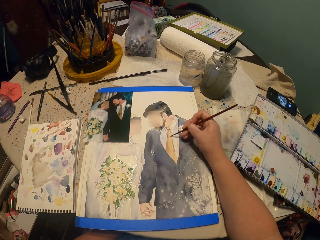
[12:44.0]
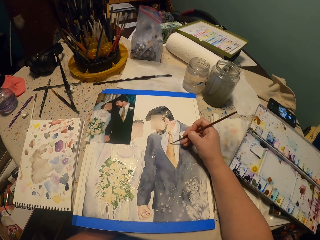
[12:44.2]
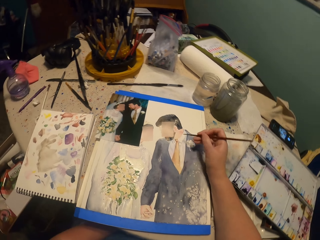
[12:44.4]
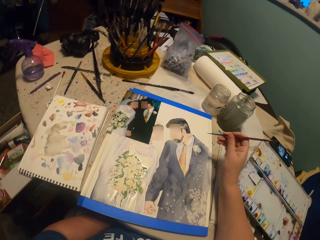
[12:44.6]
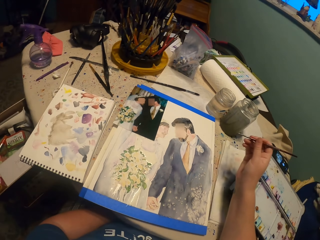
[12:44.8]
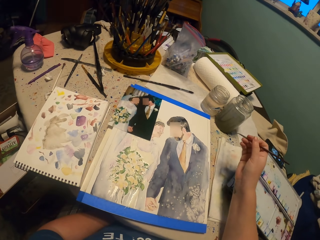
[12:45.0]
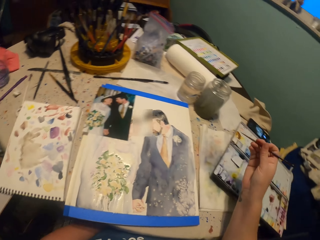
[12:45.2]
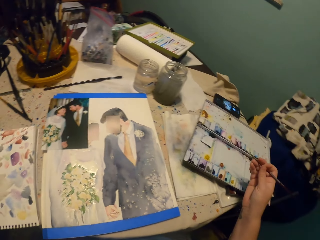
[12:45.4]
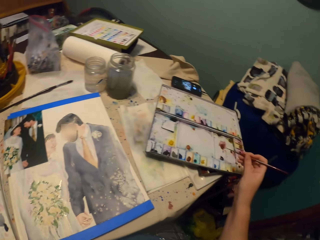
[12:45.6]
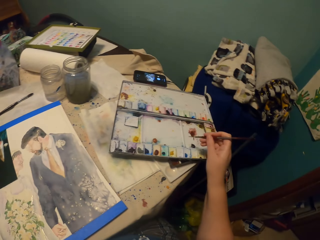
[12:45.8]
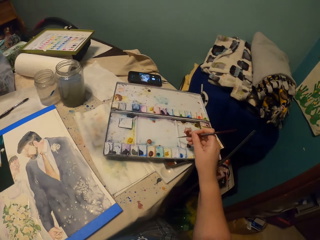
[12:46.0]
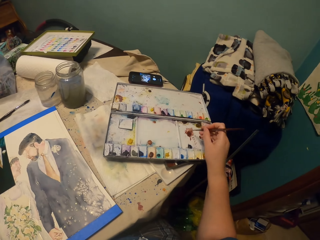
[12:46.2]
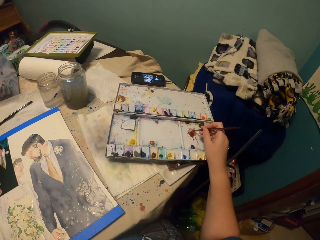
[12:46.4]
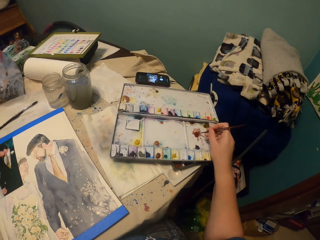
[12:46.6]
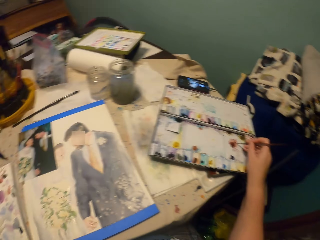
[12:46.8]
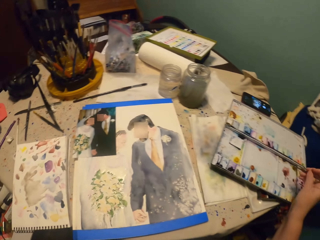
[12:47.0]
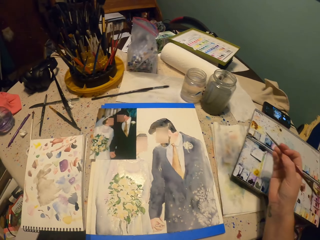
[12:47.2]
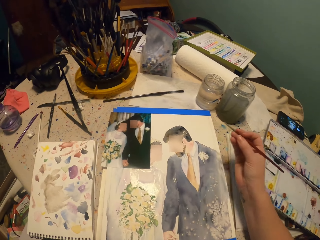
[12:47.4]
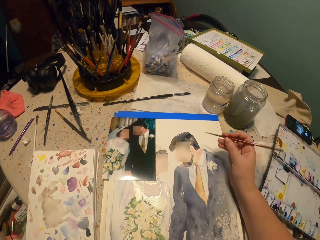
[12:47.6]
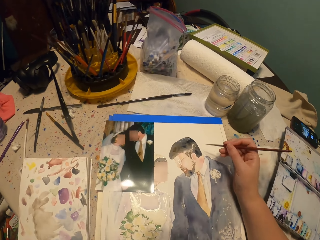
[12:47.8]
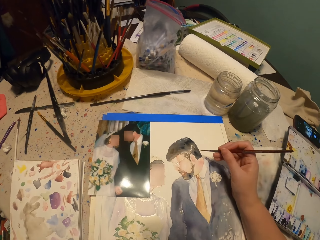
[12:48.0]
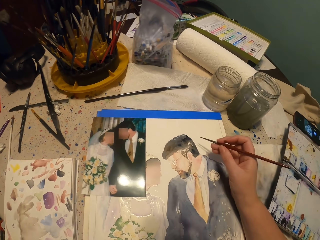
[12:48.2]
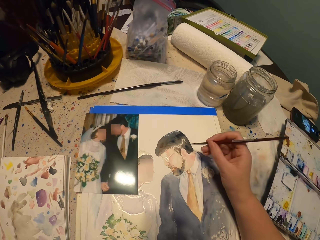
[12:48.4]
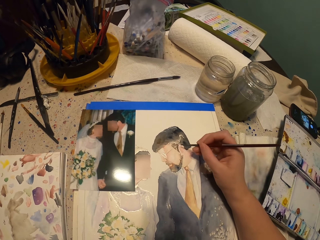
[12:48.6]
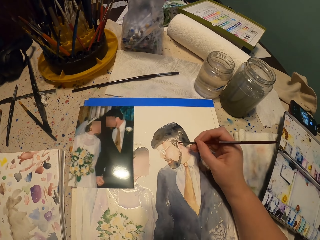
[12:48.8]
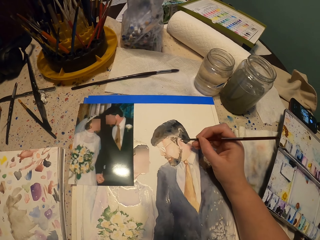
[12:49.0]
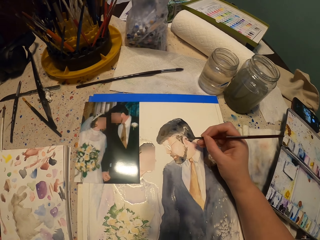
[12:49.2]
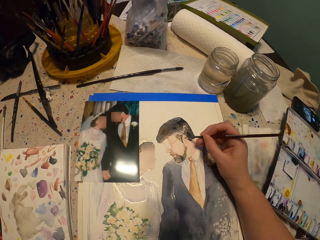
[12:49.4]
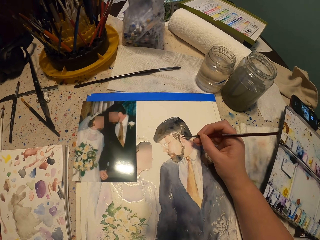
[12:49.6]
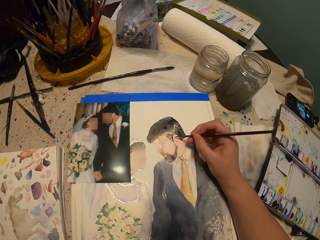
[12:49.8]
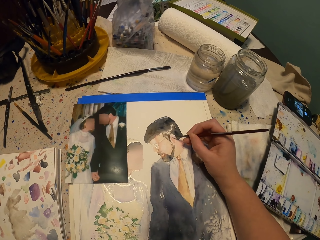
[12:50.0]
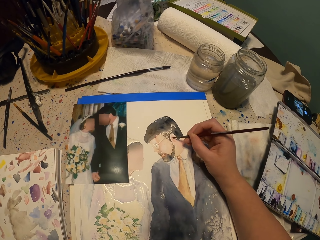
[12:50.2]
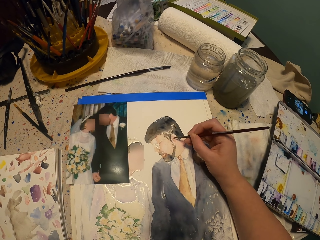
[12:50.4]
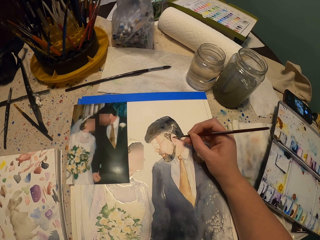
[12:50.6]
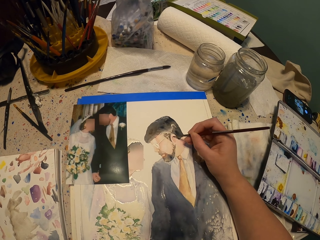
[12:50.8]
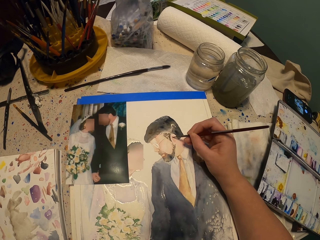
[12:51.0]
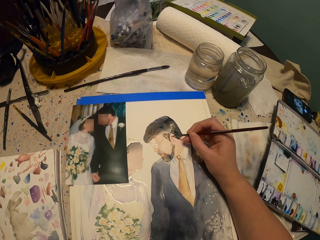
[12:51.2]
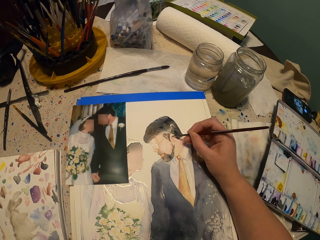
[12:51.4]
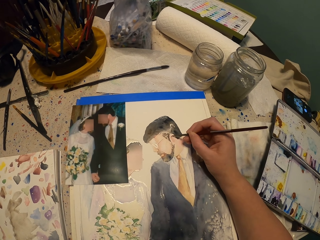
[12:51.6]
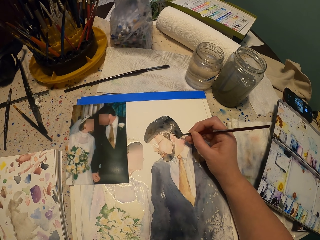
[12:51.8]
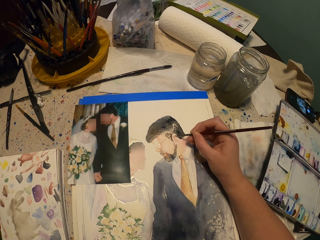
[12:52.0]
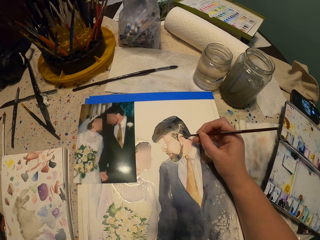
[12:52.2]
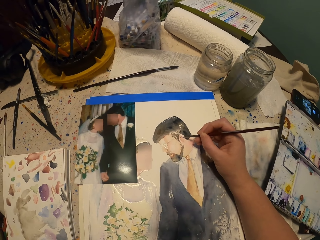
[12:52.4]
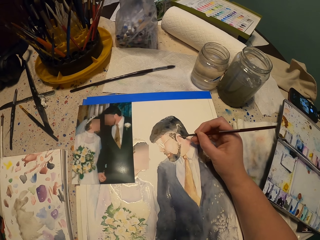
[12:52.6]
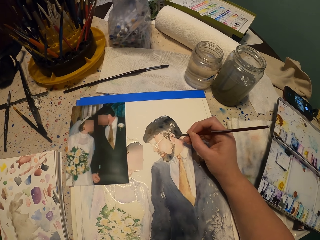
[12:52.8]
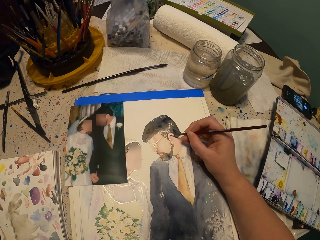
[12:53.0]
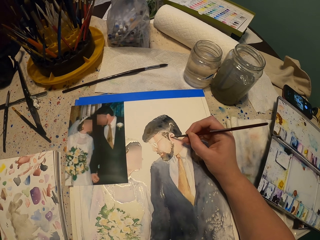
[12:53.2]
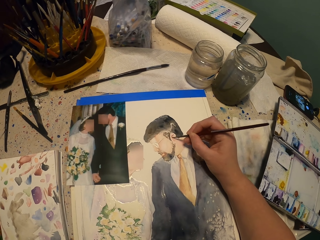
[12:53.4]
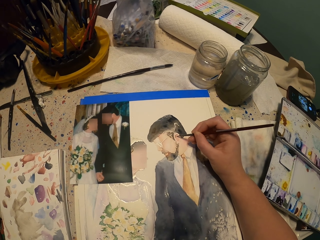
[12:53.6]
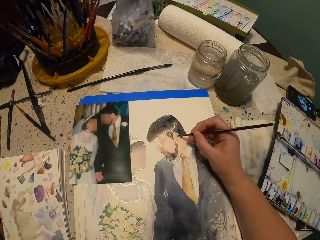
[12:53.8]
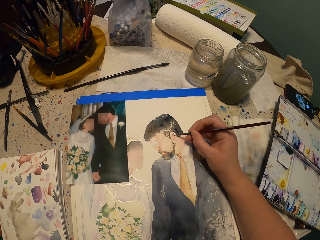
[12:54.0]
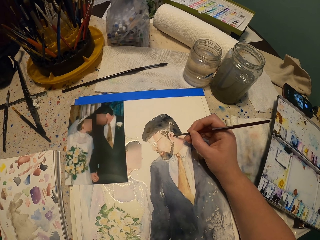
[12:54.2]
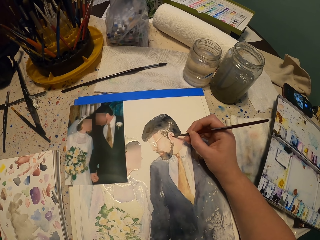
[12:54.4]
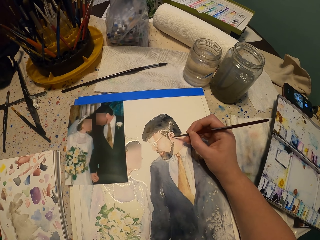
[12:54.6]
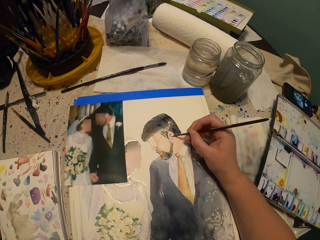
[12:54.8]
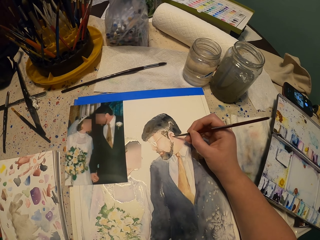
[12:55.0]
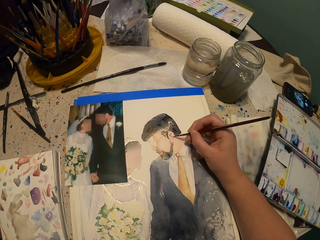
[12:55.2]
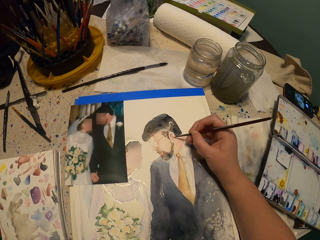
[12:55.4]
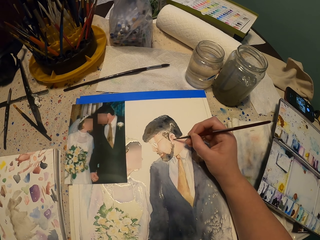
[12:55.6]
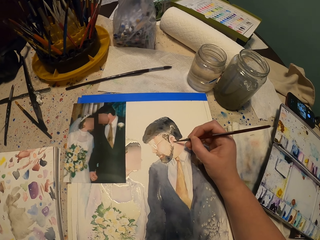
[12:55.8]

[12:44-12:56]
The camera wearer picks the color from the water paint with a brush. They paint the picture.

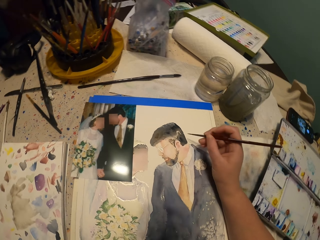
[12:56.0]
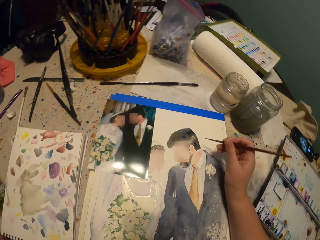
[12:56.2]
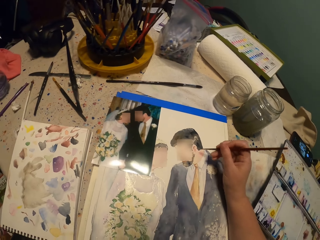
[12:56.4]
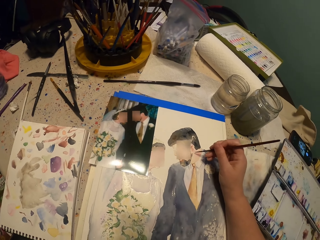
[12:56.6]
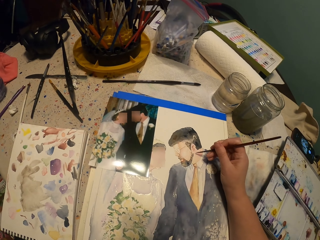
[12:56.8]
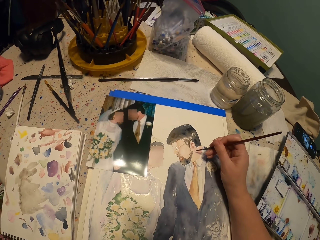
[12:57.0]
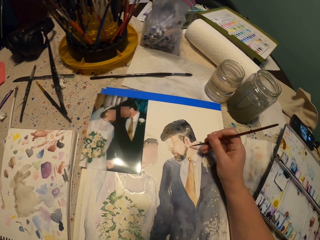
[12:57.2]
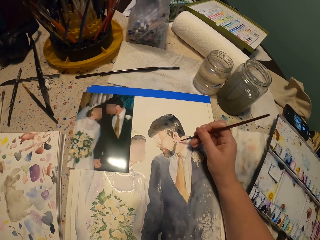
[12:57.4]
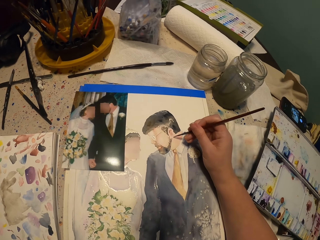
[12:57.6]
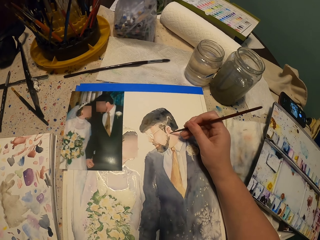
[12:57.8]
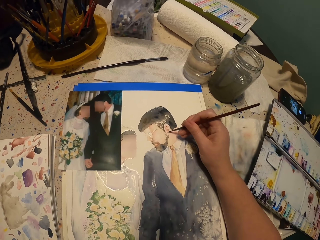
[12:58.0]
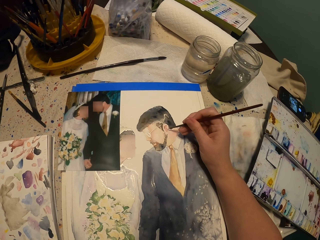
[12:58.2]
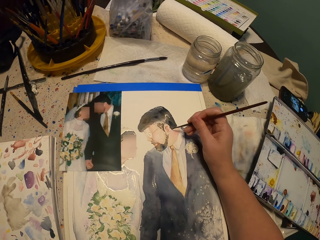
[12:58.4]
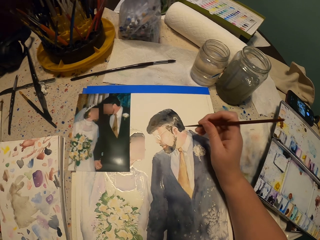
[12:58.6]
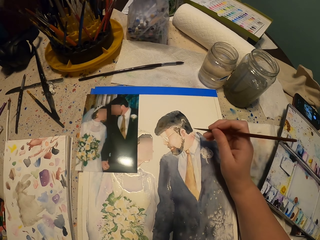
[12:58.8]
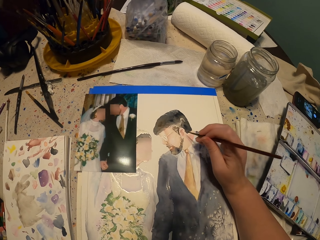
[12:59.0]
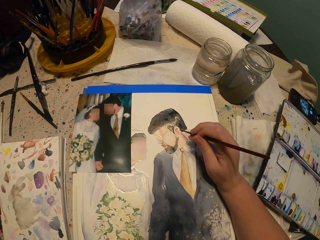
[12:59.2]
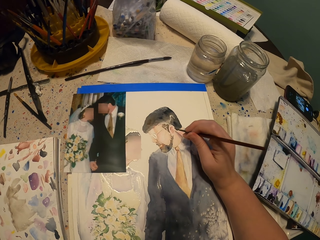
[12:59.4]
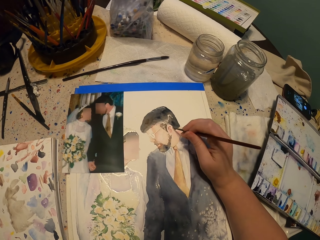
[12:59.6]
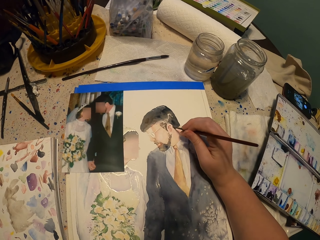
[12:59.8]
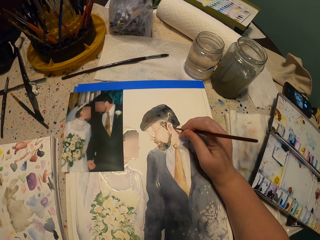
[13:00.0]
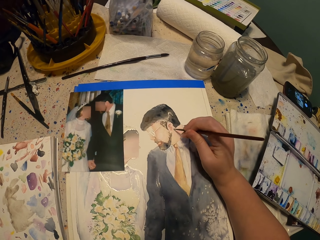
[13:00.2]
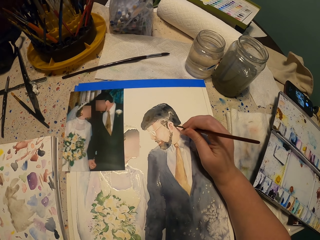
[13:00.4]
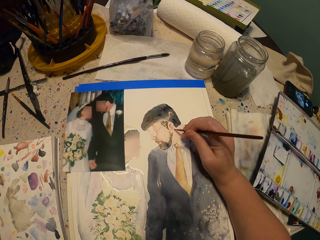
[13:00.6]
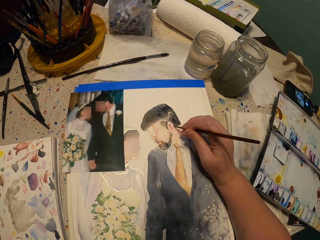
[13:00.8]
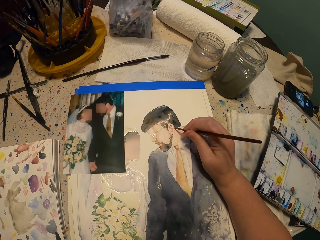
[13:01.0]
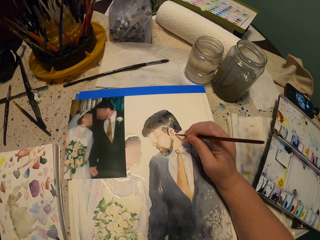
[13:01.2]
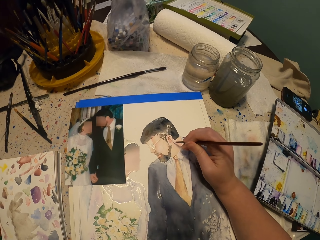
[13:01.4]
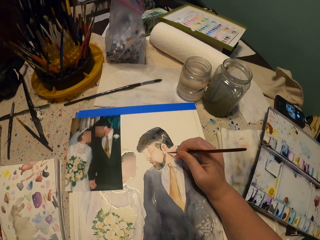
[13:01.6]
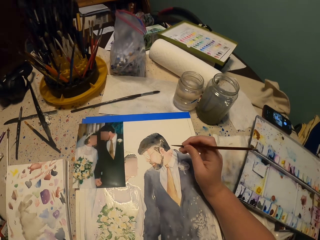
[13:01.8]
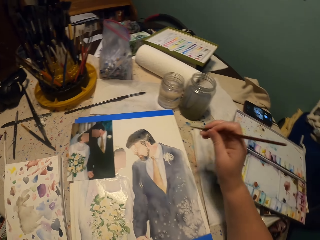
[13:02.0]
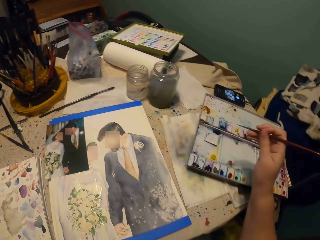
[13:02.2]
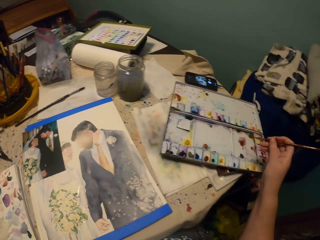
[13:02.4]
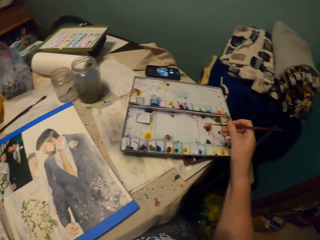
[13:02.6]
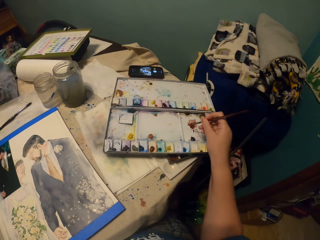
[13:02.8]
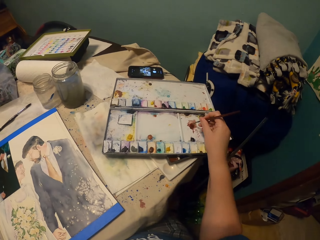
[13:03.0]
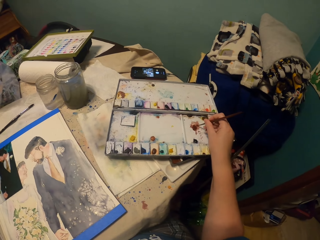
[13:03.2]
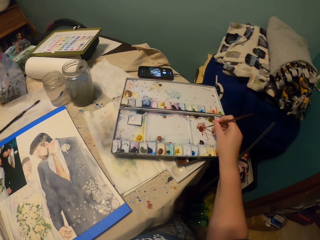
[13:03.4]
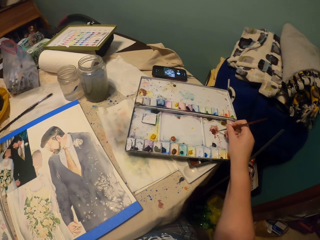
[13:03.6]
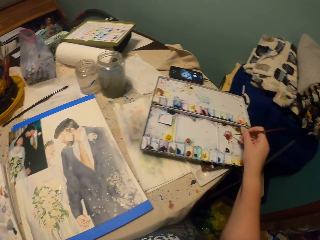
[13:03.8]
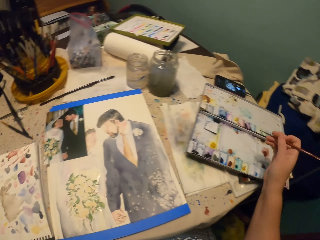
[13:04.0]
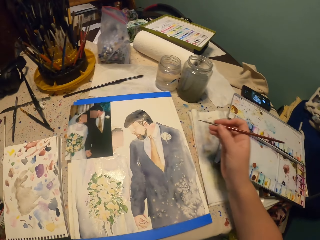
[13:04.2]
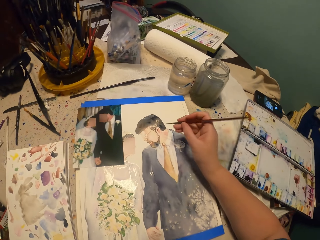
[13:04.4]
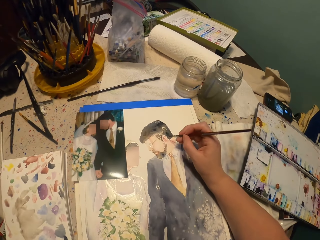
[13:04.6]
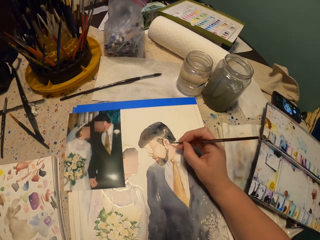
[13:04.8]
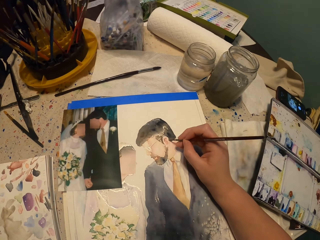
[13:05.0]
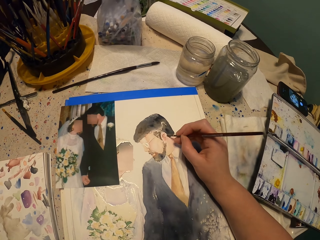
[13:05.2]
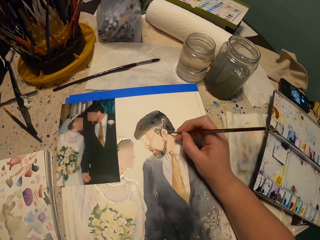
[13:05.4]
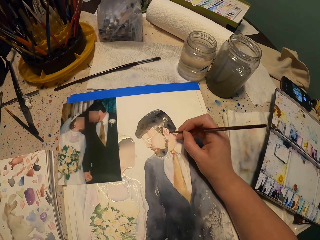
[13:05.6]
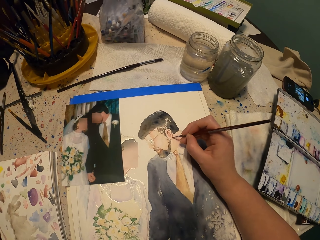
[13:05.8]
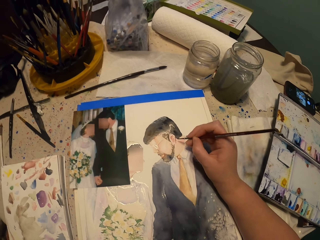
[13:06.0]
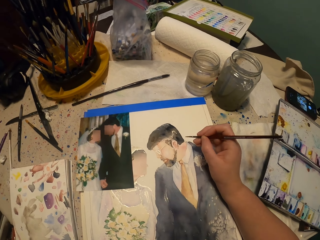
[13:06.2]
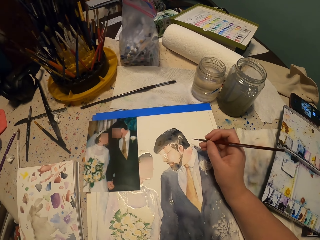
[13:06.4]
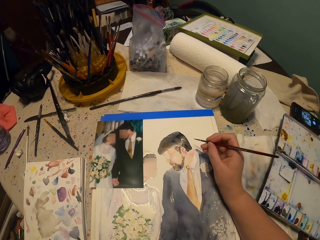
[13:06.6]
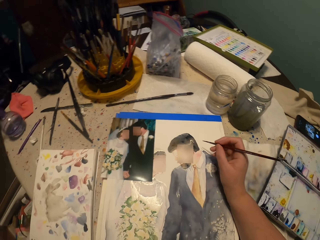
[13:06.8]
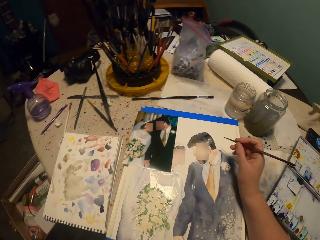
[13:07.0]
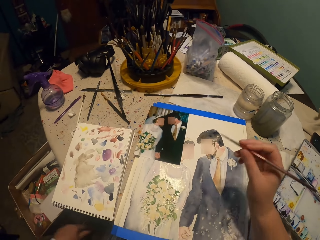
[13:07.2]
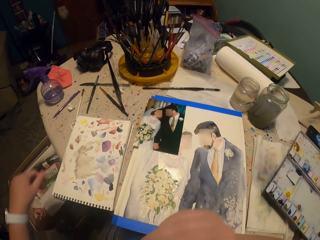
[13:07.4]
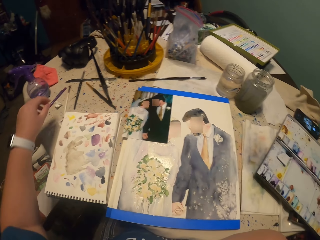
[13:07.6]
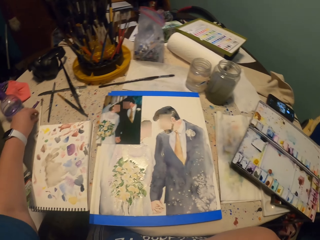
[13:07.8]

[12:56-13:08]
The camera wearer picks the color from the water paint with a brush. They paint the picture.
